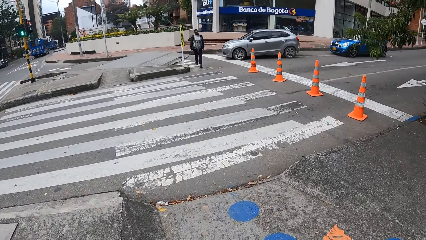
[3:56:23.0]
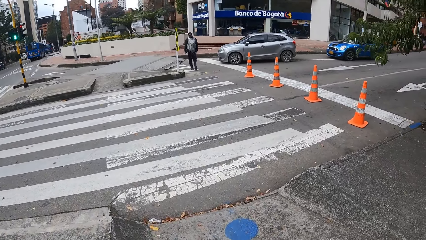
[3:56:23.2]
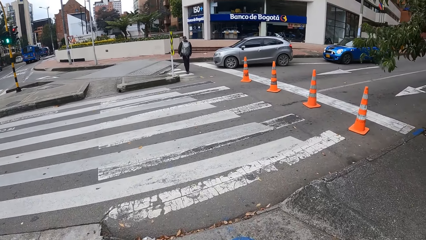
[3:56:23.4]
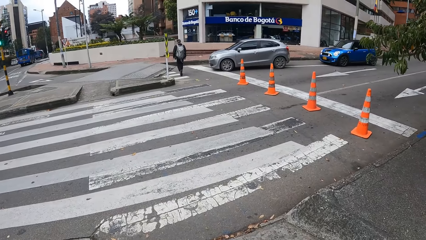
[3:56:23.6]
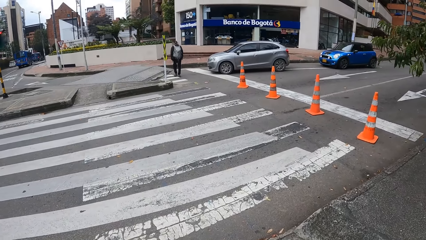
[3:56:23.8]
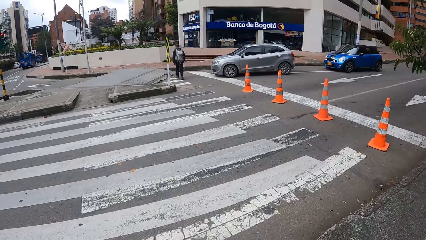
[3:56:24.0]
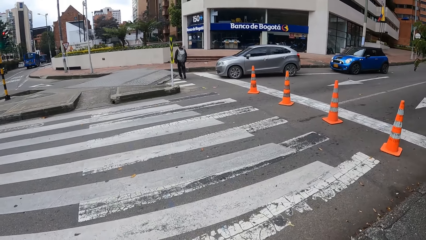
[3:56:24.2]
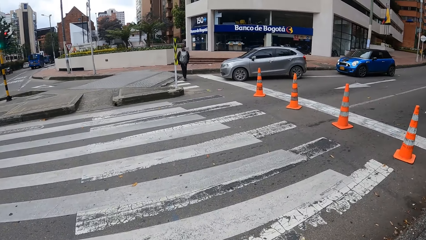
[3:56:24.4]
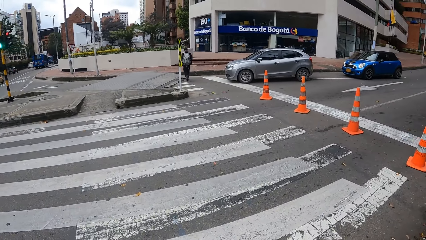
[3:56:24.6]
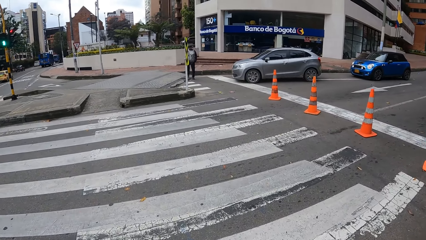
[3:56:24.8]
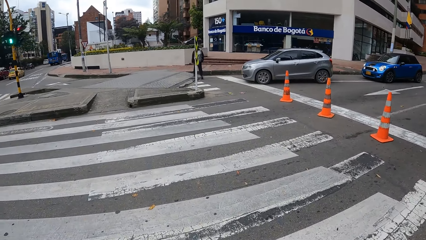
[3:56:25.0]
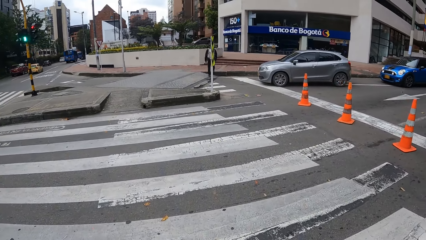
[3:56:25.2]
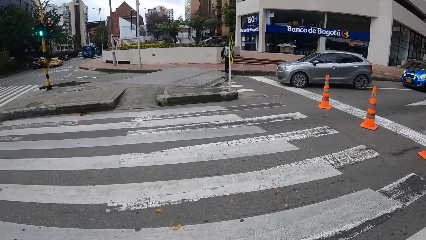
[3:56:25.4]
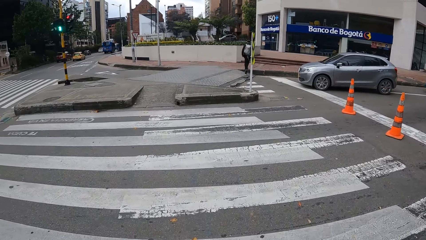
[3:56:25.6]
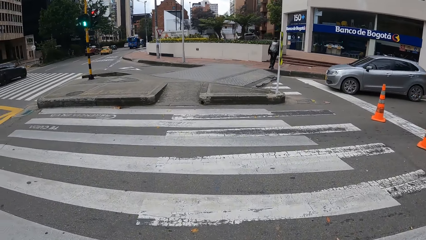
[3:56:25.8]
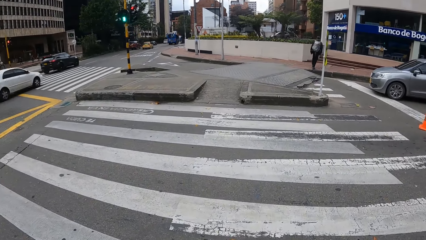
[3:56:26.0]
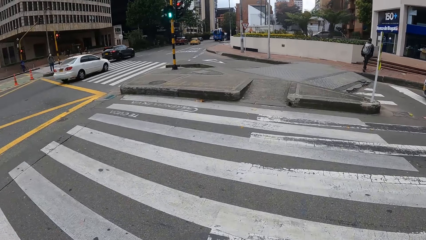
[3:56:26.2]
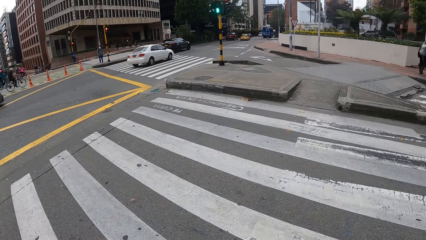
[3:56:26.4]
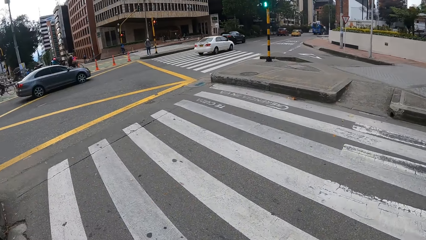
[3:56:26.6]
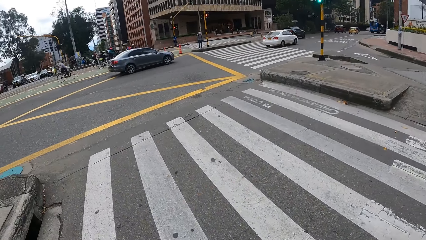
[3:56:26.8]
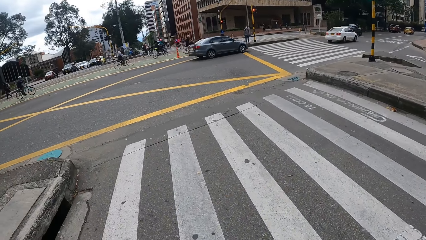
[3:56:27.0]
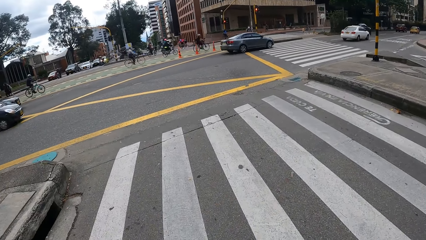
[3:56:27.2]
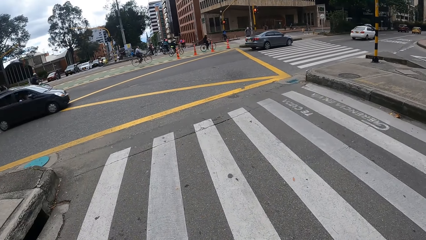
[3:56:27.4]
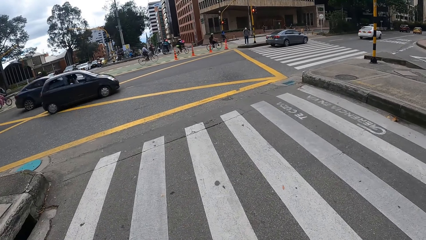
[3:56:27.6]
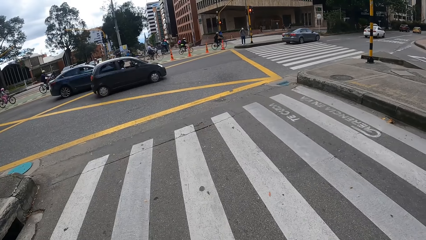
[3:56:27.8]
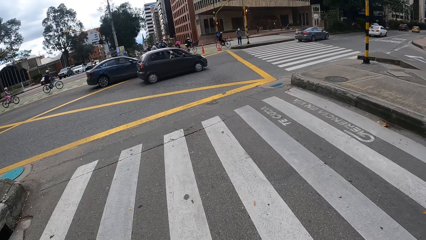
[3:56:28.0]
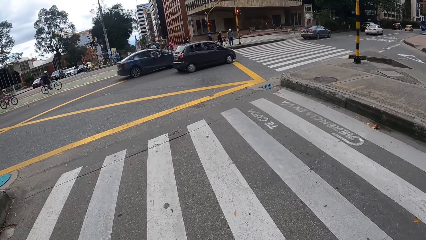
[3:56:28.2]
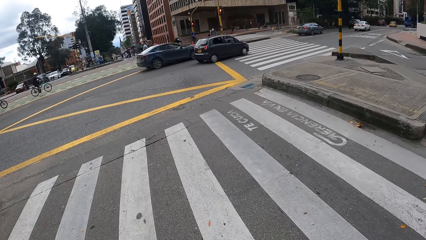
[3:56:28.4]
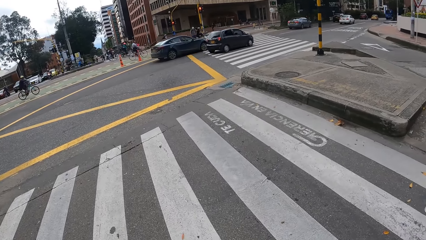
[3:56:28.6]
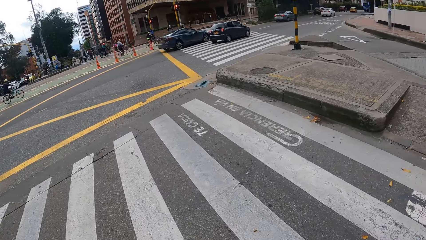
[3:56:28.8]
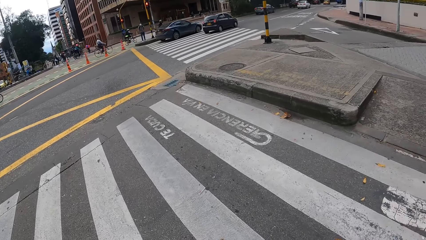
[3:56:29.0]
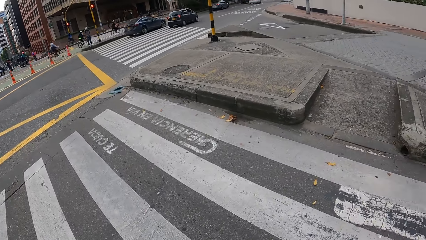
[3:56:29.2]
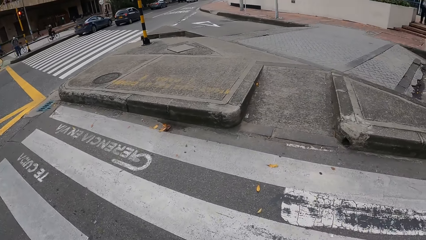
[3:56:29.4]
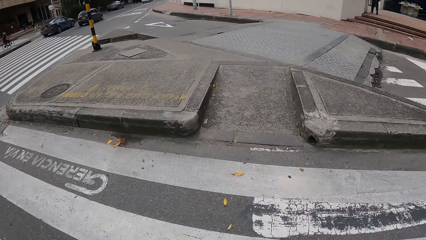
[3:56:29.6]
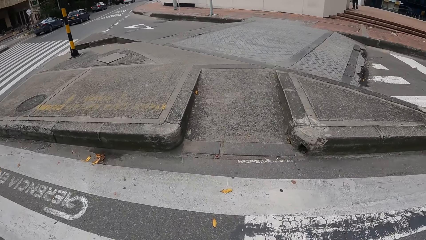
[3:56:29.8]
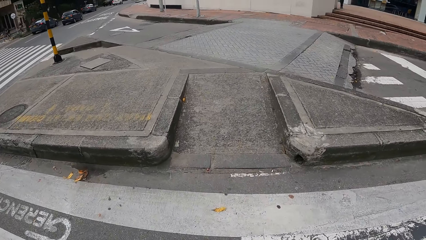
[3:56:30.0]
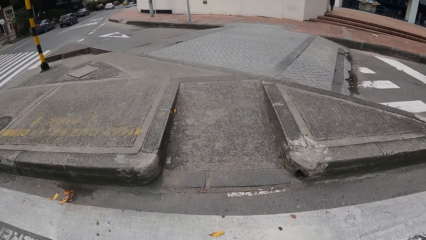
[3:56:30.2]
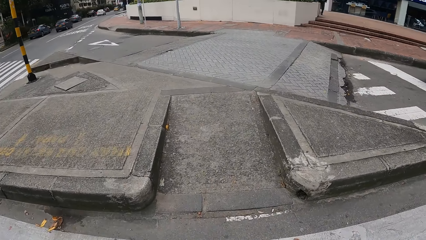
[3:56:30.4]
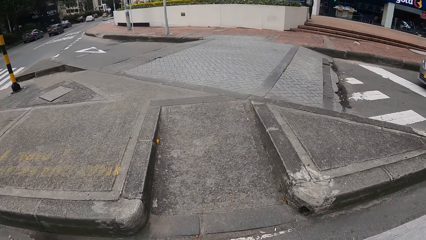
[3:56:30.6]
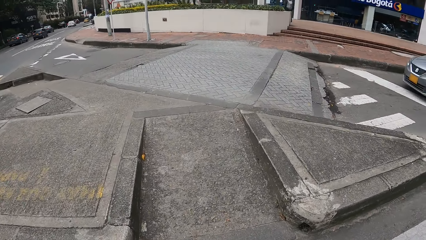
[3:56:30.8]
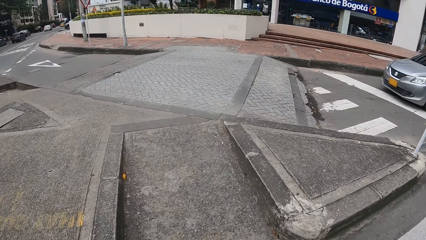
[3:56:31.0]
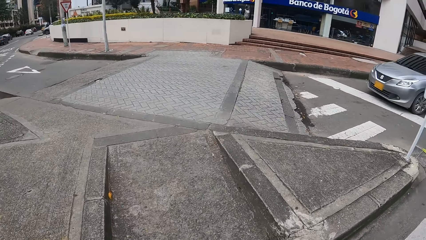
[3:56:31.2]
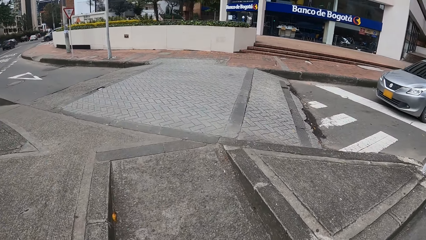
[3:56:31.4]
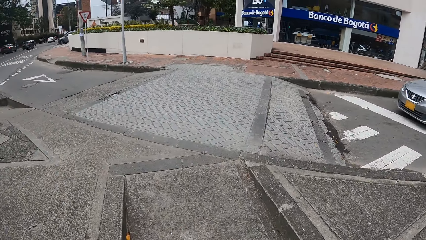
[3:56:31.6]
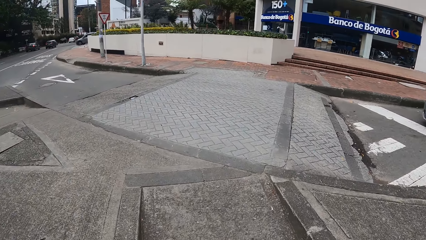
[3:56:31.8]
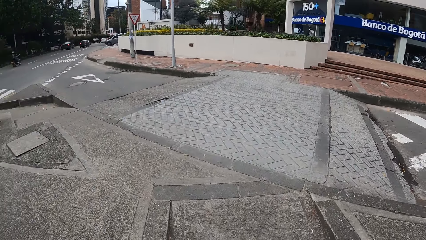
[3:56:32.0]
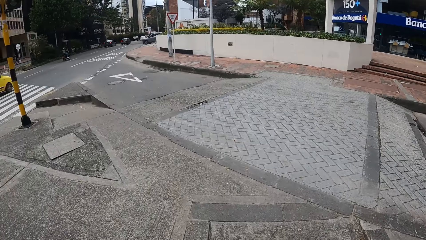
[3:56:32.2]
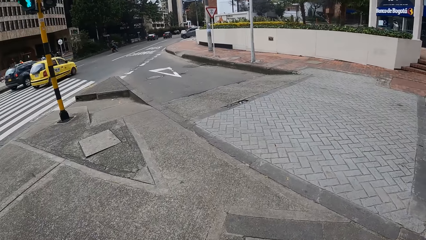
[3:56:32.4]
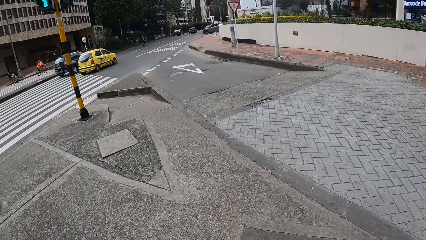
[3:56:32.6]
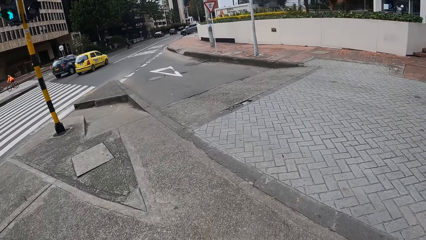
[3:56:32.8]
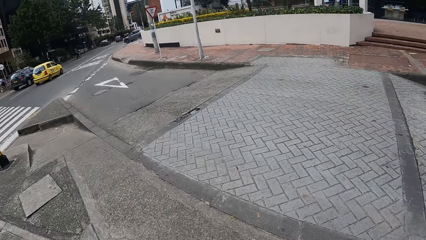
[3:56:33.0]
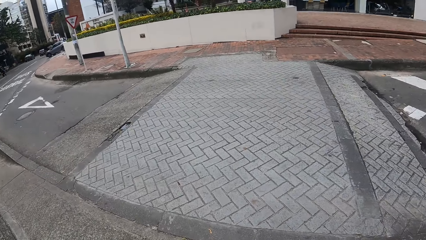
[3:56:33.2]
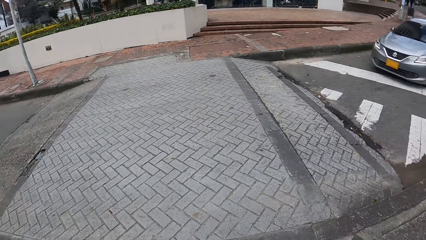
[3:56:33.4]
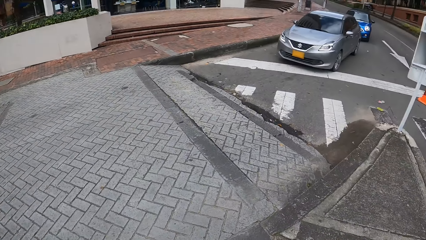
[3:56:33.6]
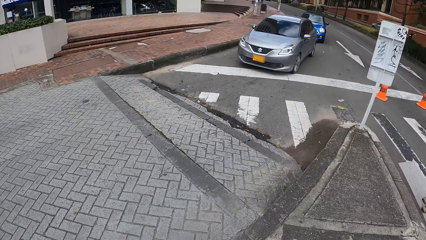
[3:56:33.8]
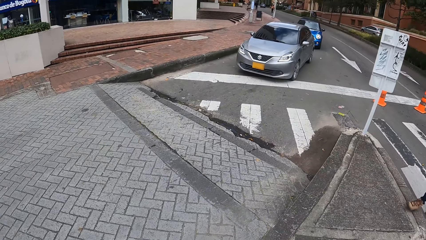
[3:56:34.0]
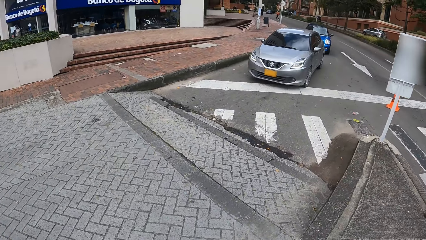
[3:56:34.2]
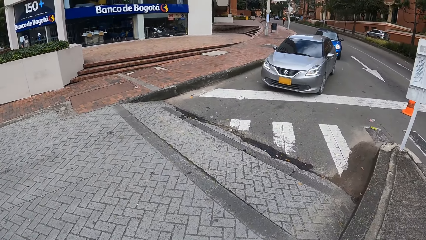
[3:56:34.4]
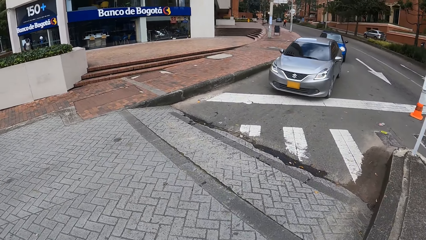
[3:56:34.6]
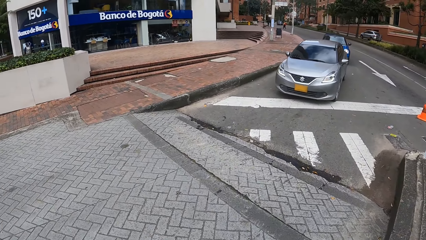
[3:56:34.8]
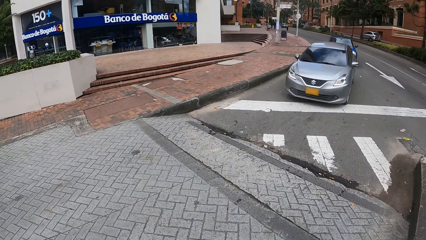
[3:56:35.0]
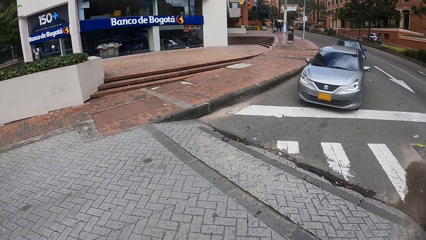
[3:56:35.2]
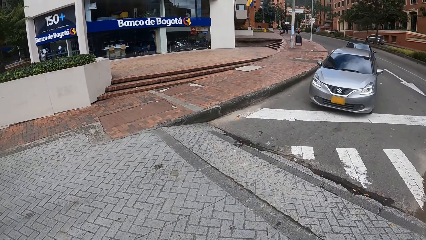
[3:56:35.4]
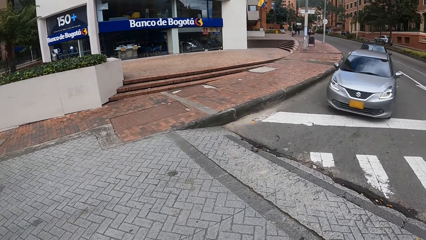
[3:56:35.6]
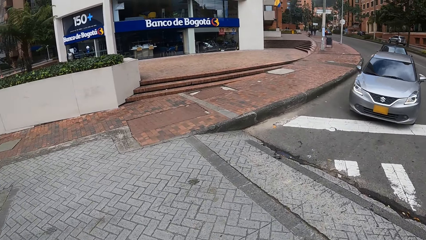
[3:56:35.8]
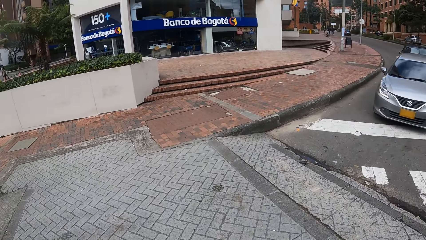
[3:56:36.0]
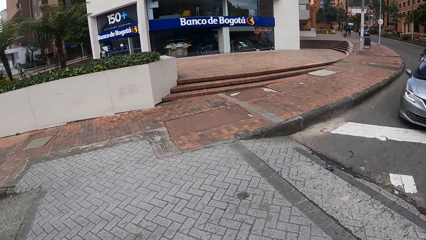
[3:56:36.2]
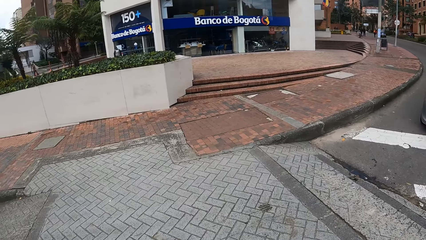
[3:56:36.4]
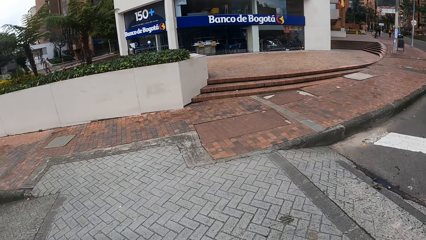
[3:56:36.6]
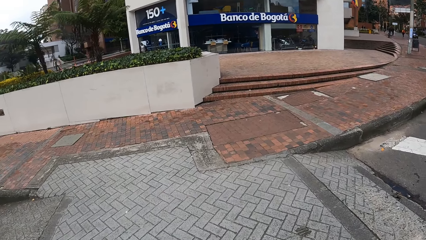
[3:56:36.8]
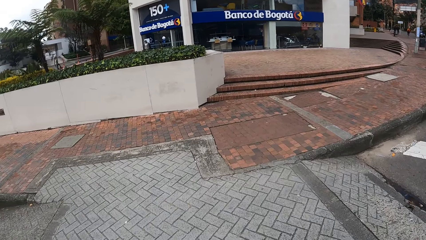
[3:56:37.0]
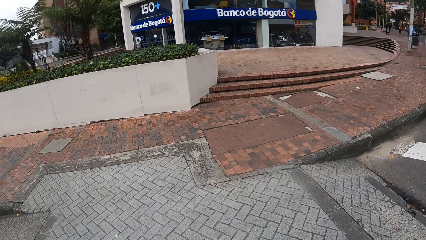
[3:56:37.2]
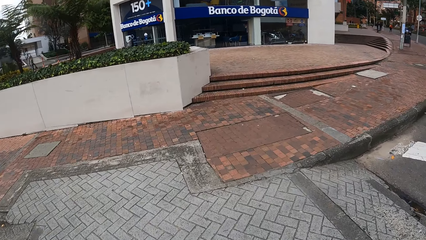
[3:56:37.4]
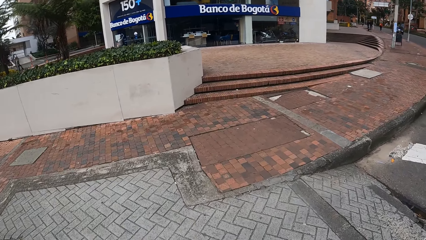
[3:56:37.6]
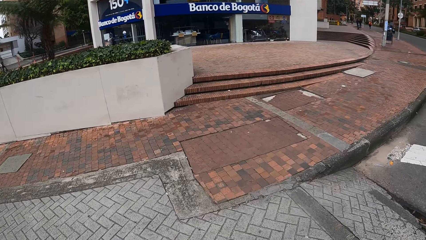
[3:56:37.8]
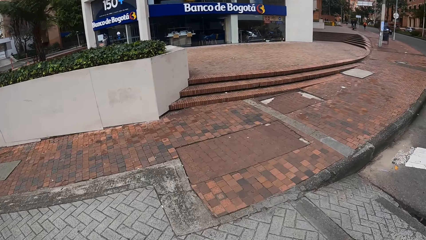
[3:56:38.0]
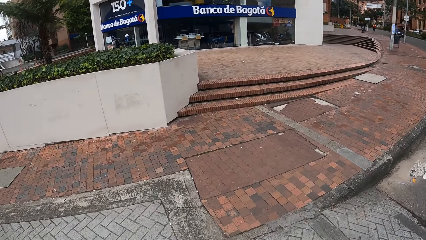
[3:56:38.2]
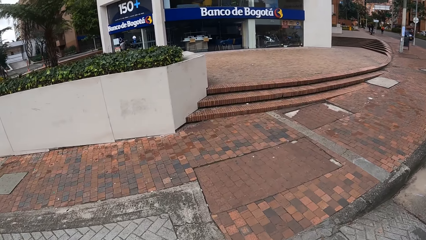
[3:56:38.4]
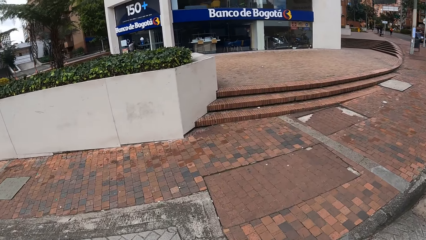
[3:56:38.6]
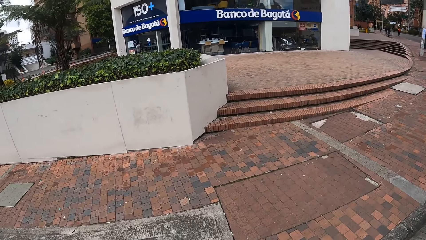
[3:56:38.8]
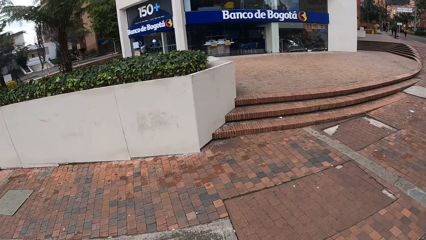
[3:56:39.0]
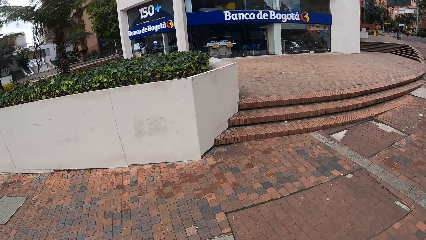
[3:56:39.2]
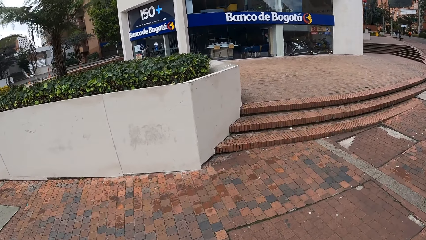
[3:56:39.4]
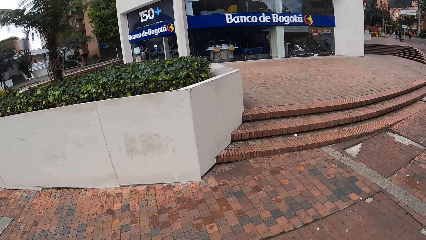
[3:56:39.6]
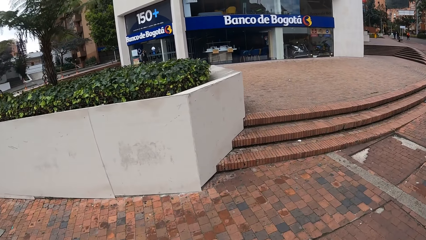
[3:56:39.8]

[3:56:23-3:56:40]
The camera wearer looks around the road. They cross the road. They look around the road. They cross the road.
